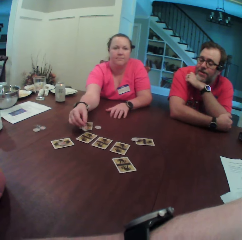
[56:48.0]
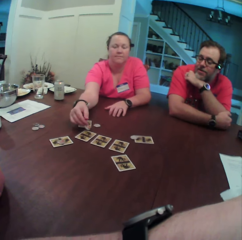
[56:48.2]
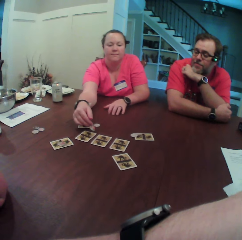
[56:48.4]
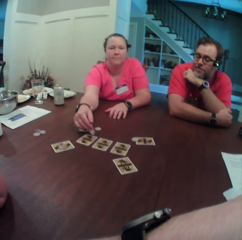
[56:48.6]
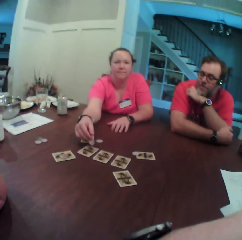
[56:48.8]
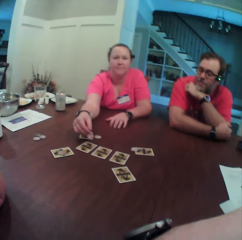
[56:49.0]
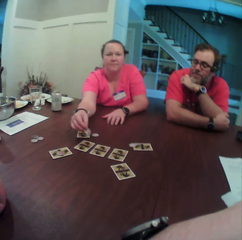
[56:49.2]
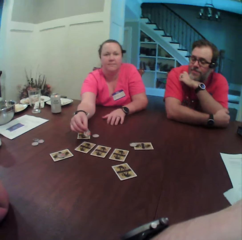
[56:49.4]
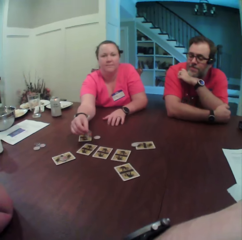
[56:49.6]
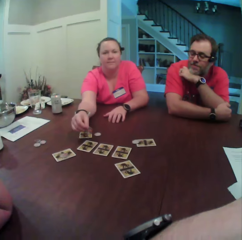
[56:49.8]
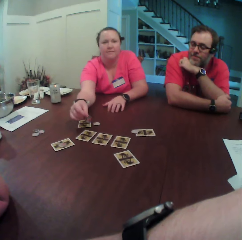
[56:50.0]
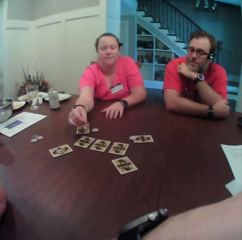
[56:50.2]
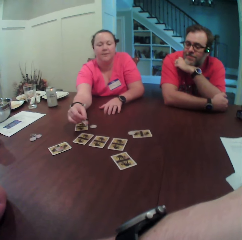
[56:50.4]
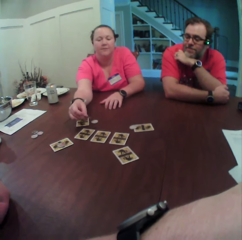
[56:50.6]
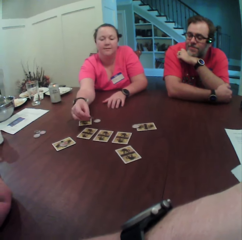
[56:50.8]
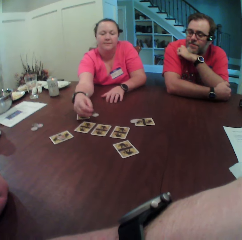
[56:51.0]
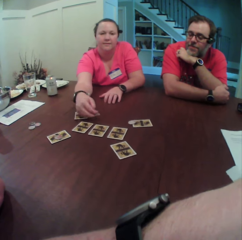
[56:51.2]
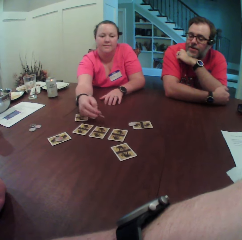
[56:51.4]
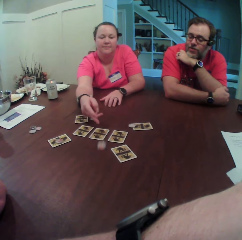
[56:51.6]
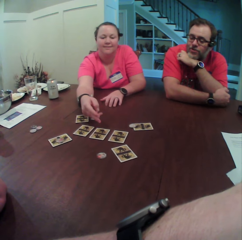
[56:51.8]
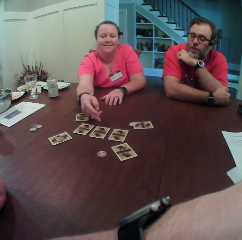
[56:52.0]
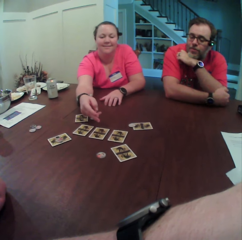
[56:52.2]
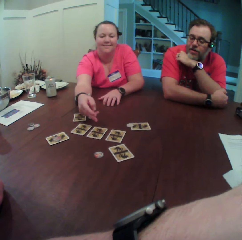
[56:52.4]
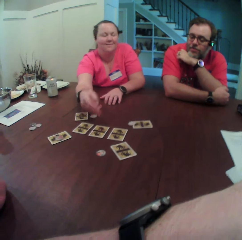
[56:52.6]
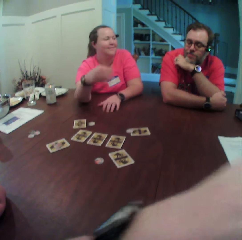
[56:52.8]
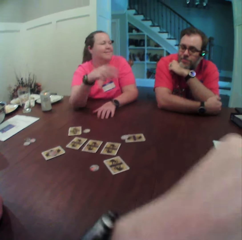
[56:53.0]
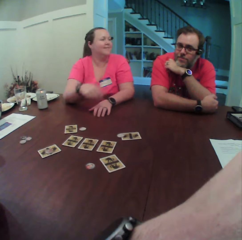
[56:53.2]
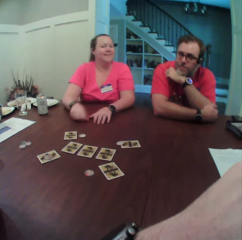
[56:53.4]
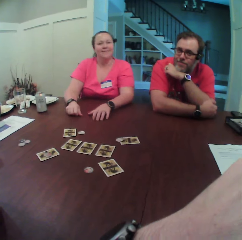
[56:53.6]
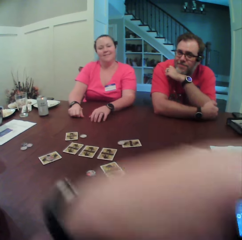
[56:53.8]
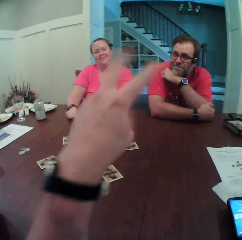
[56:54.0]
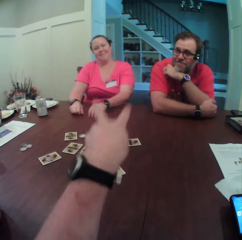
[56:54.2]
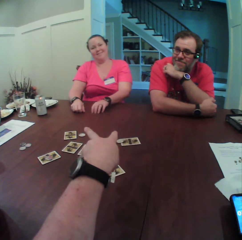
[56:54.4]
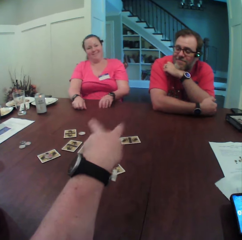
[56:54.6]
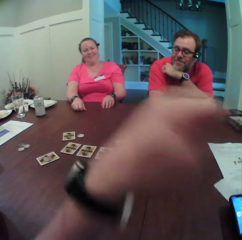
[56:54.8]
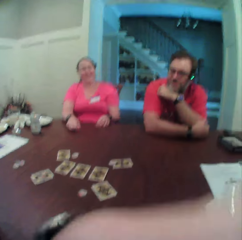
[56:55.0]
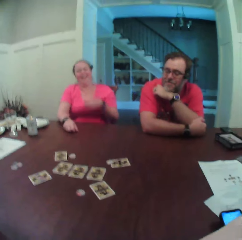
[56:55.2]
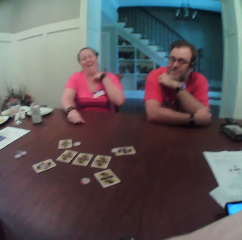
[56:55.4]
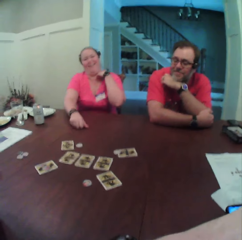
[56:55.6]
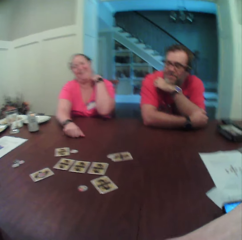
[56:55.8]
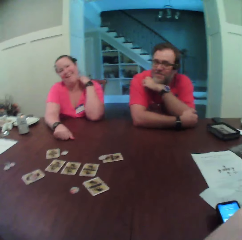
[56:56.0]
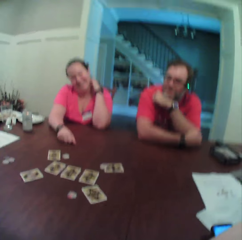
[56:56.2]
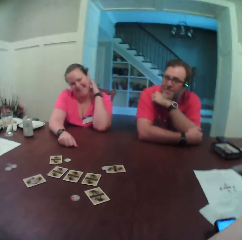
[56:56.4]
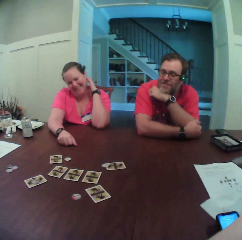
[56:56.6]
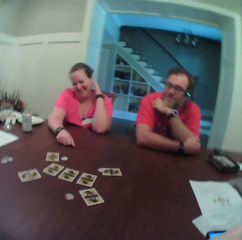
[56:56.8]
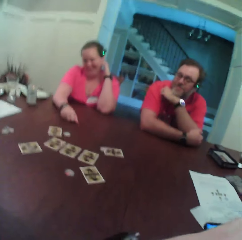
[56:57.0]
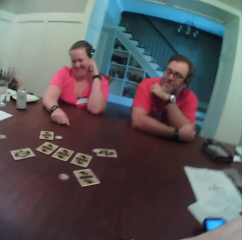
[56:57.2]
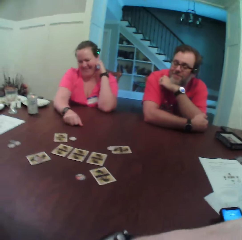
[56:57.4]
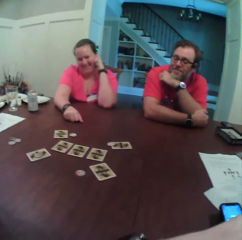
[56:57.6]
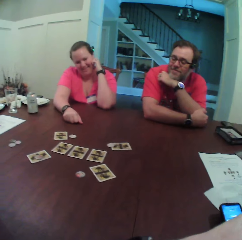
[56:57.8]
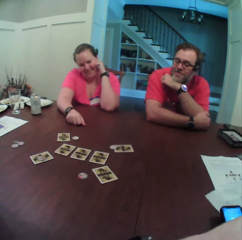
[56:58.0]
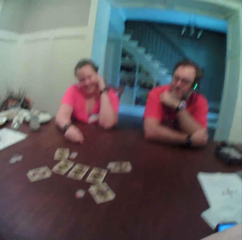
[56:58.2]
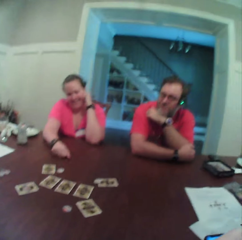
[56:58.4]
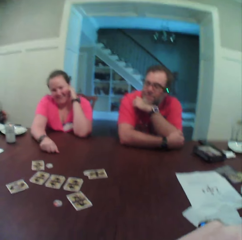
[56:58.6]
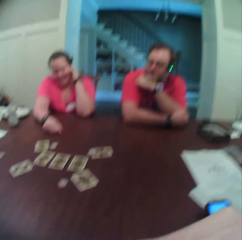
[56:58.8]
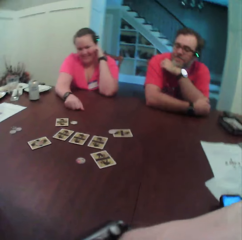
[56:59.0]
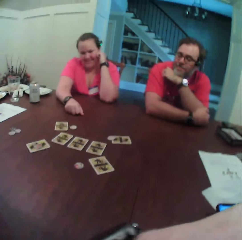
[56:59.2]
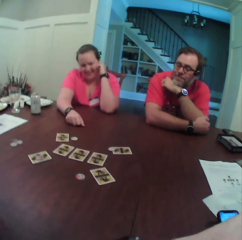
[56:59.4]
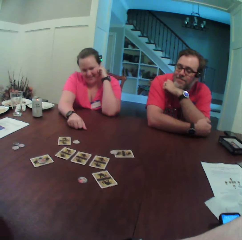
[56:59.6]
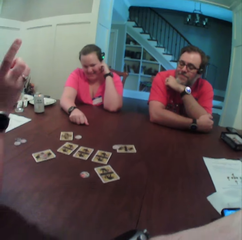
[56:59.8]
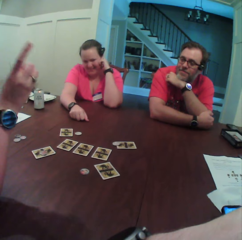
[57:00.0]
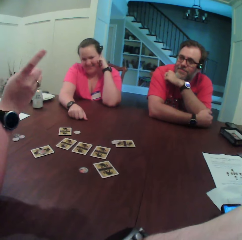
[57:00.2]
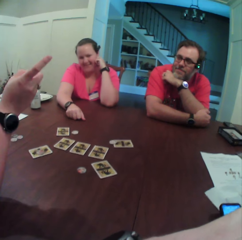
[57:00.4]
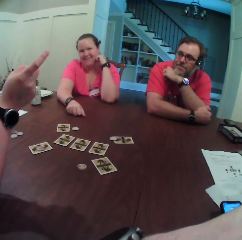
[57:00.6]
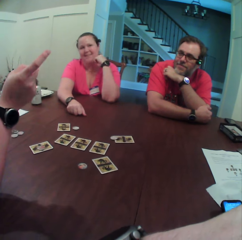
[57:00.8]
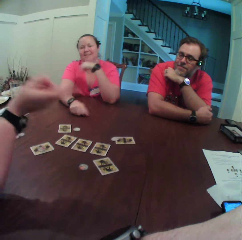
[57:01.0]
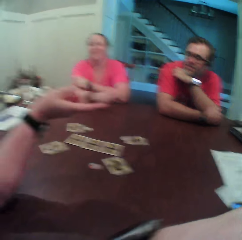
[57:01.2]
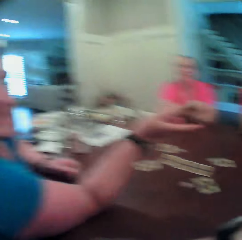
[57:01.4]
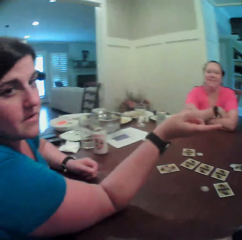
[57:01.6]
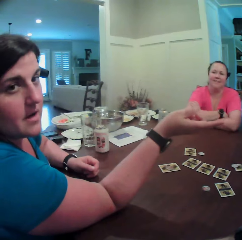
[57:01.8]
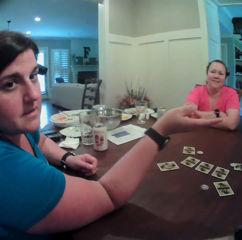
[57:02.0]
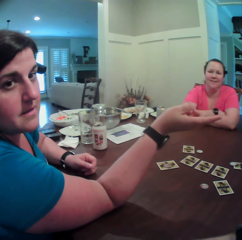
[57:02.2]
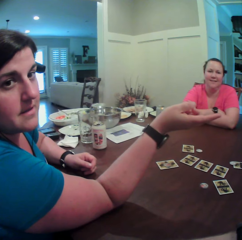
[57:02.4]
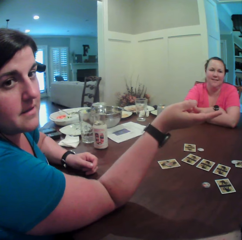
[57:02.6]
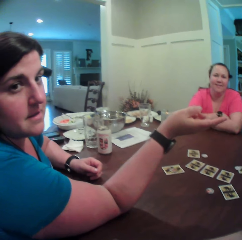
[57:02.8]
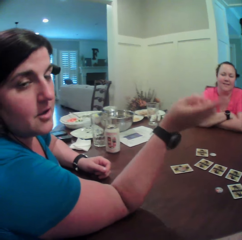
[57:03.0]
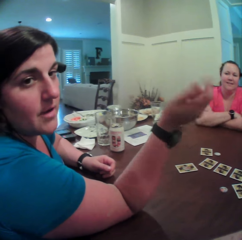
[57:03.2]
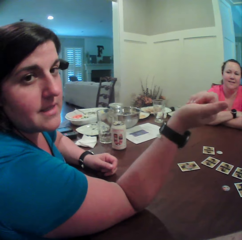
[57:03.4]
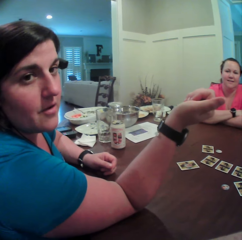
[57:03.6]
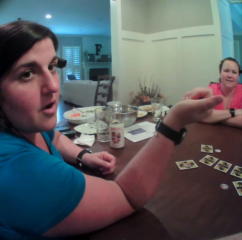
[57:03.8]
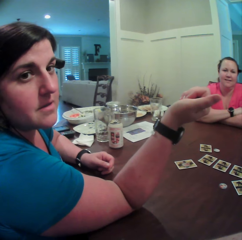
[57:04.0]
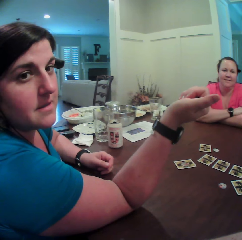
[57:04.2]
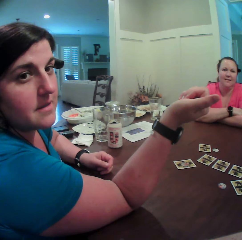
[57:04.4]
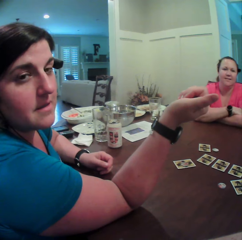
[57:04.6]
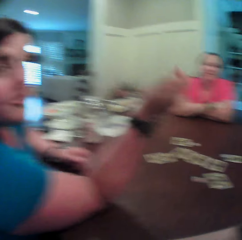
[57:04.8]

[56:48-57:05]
The camera wearer stares at a woman. The woman throws the coin on the table with her right hand. The woman places the coin on the table. The camera wearer stares at the woman. The woman places her right hand on the table. The camera wearer points his left hand towards the woman. The woman removes her left hand from the table. The woman touches her face with her left hand. Another woman raises her right hand. The first woman removes her left hand from her face and folds both hands together. A lady converses with the camera wearer. The camera wearer turns towards the other woman.

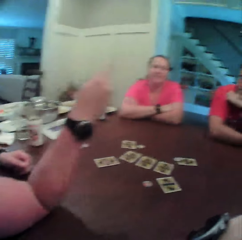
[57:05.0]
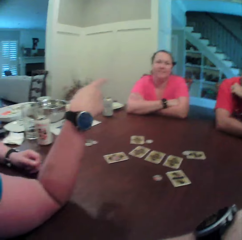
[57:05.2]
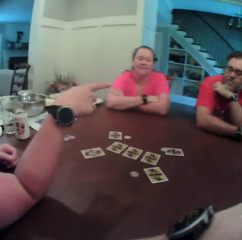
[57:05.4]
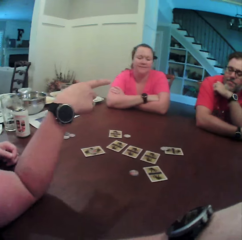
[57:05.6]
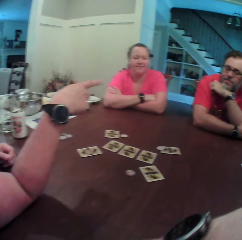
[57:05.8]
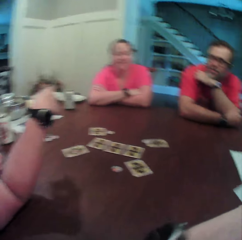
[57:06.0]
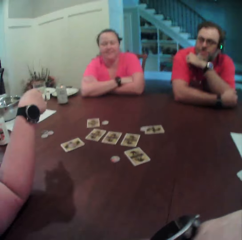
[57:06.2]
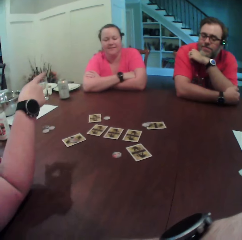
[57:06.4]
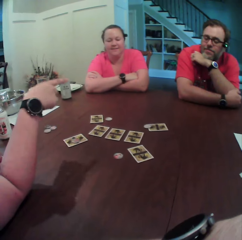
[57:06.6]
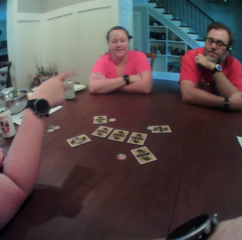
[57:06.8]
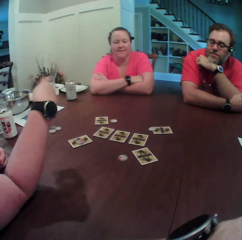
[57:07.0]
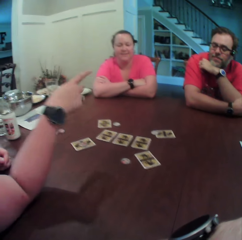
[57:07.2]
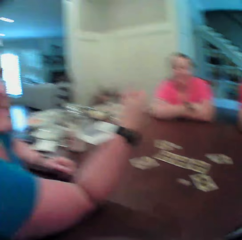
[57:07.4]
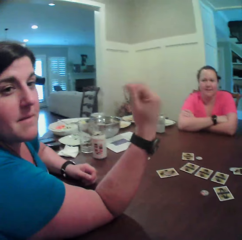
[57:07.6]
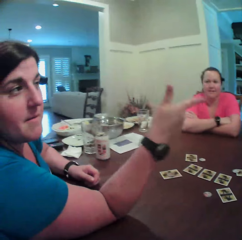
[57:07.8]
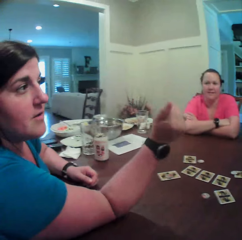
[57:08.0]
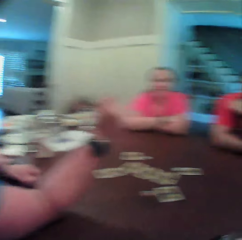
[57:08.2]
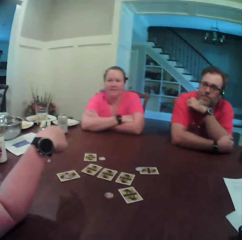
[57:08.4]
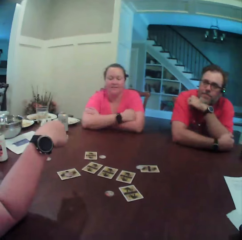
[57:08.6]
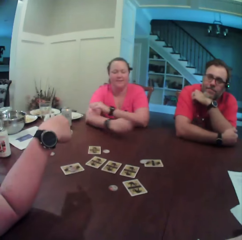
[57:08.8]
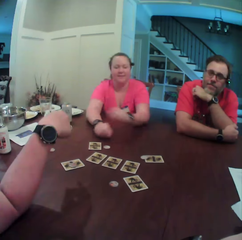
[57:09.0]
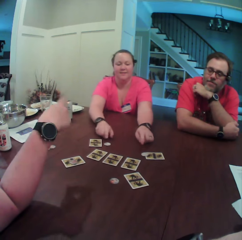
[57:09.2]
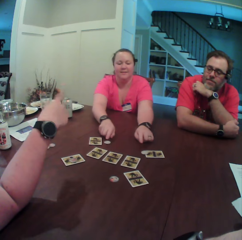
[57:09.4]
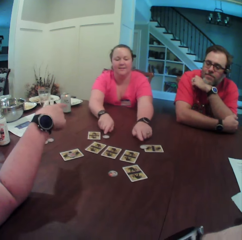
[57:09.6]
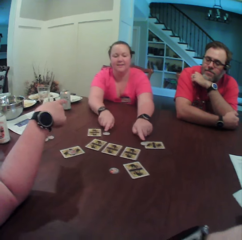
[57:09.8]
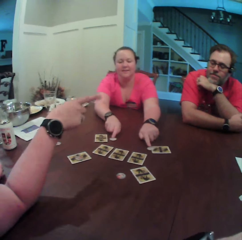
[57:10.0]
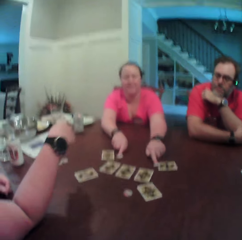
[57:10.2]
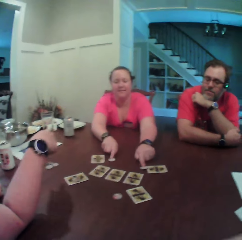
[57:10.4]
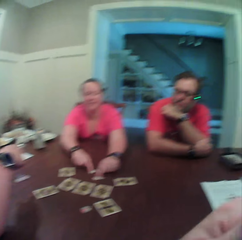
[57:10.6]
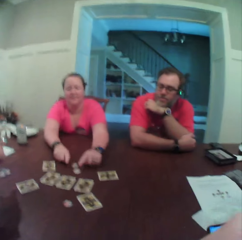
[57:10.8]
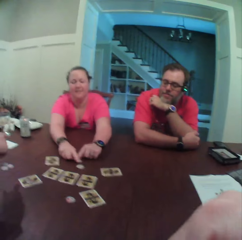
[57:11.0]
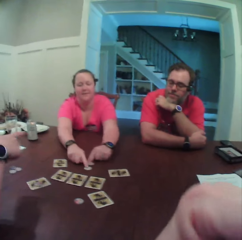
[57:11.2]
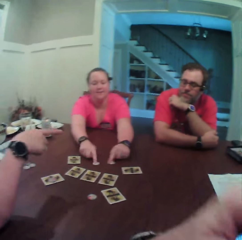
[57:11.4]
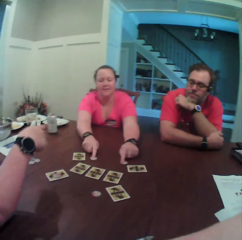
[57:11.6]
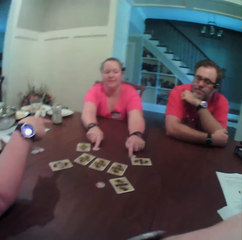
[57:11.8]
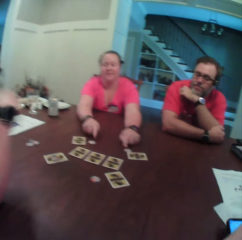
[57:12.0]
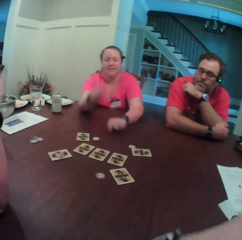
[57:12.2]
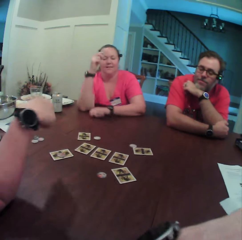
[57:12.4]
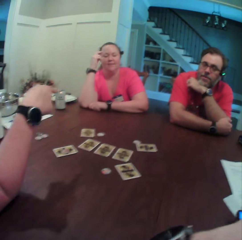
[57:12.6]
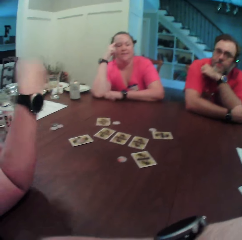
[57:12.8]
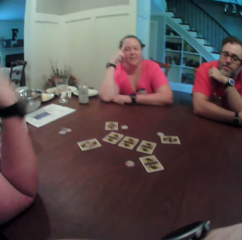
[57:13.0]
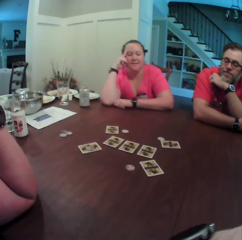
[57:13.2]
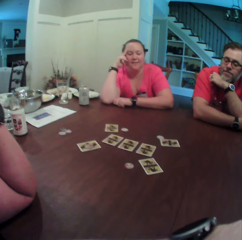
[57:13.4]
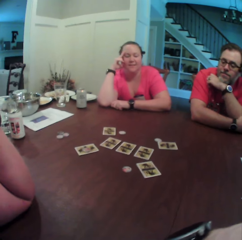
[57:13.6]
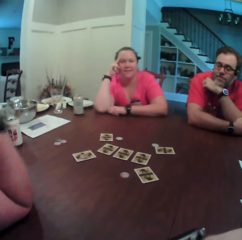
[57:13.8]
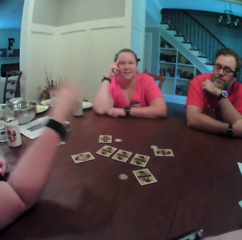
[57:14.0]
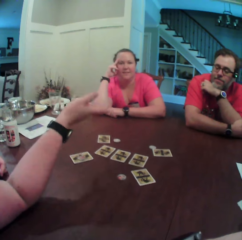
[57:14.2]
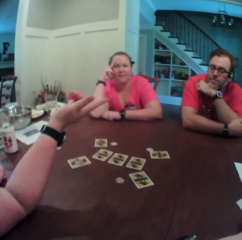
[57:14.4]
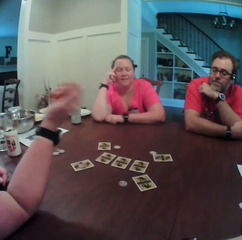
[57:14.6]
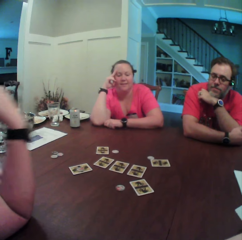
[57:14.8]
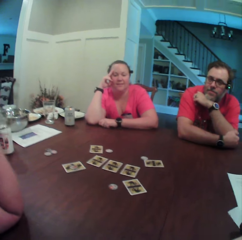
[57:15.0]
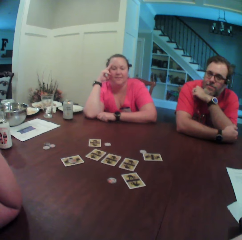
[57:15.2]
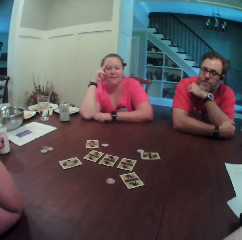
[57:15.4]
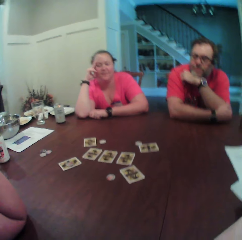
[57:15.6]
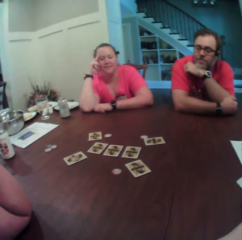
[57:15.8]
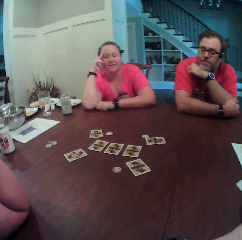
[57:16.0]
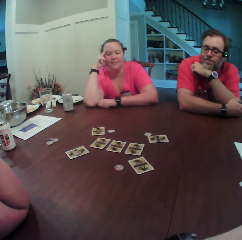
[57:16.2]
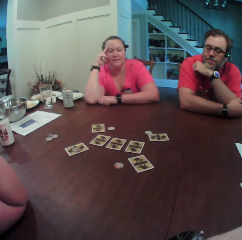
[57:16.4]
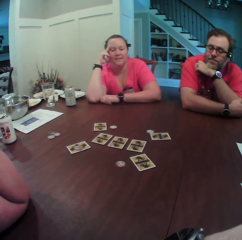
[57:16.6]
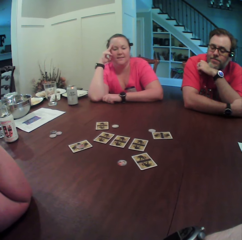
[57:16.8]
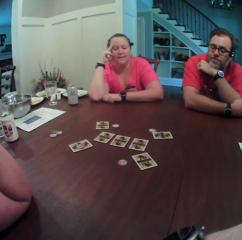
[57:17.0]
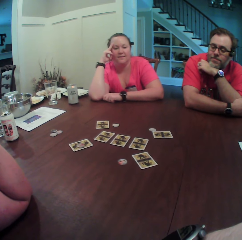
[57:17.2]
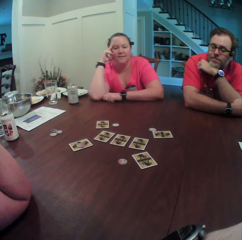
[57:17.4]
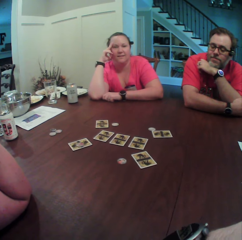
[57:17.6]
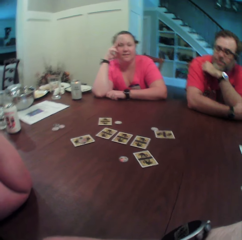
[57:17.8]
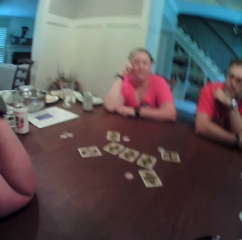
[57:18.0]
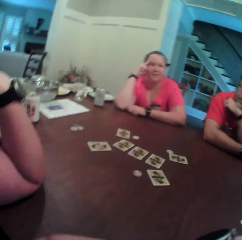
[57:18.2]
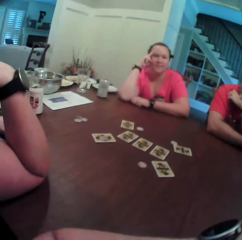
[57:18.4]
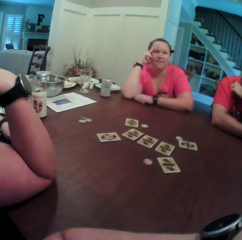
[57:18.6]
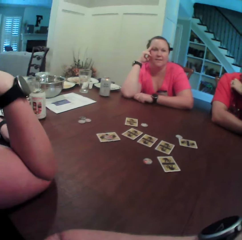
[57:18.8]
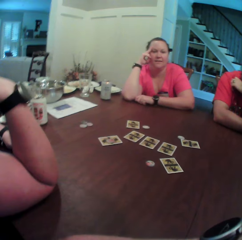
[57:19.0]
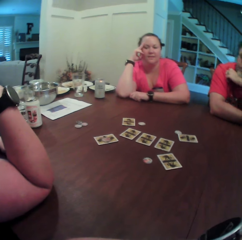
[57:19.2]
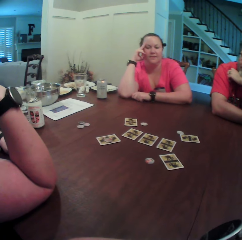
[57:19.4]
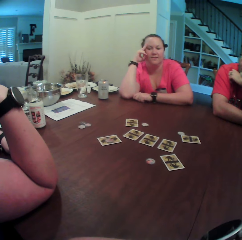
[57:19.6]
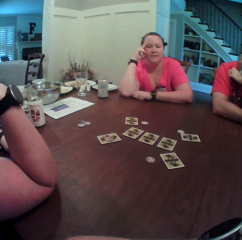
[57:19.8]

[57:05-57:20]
A woman points her right hand towards another woman and a man. The camera wearer stares at the other woman. The other woman inspects playing cards on the table. The other woman touches the coins on the table with both hands, swaps the coins on the table with both hands and removes both hands from the coins on the table. The camera wearer stares at the other woman. The first woman points her right hand towards the other woman and the man.
